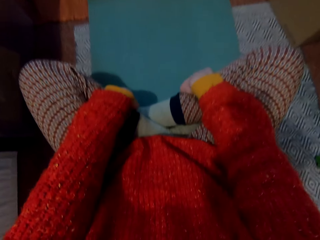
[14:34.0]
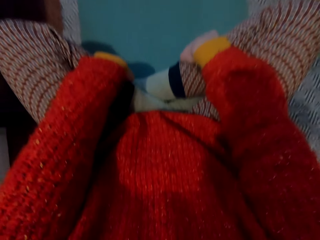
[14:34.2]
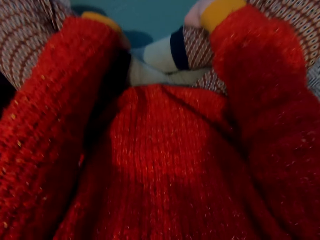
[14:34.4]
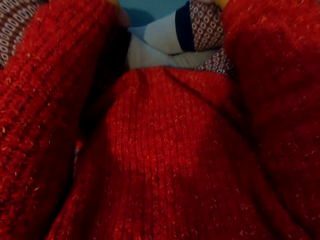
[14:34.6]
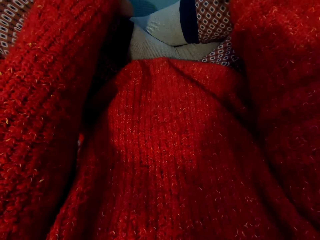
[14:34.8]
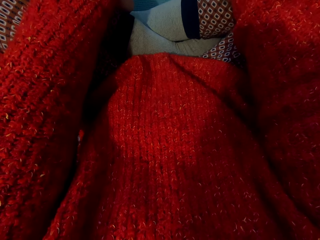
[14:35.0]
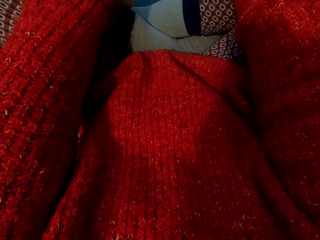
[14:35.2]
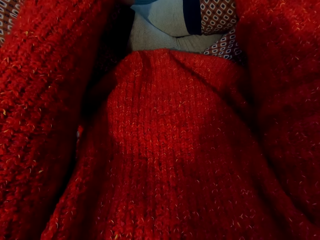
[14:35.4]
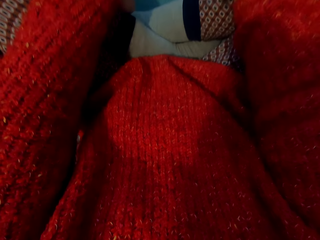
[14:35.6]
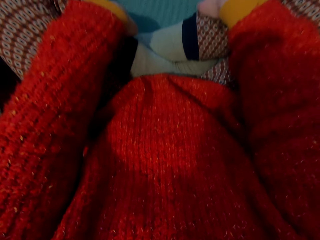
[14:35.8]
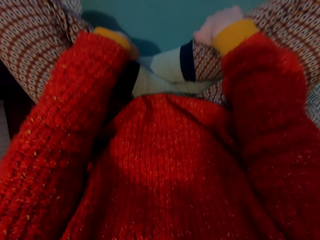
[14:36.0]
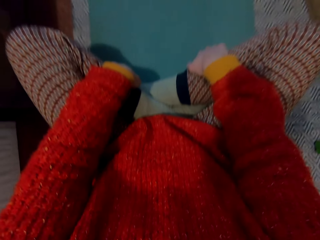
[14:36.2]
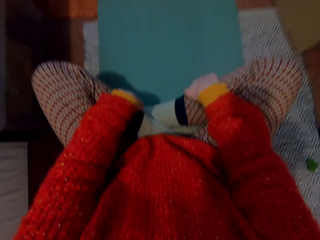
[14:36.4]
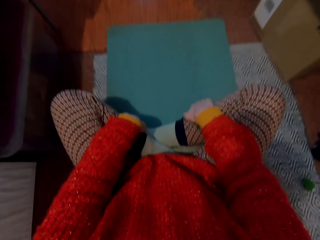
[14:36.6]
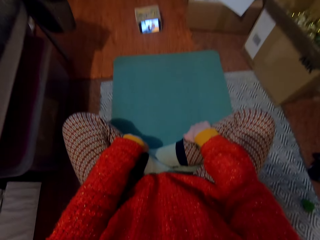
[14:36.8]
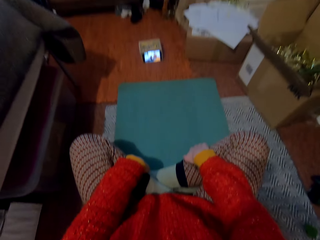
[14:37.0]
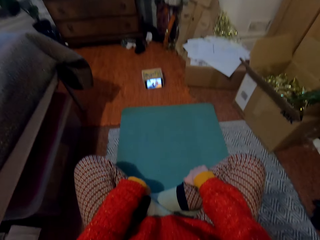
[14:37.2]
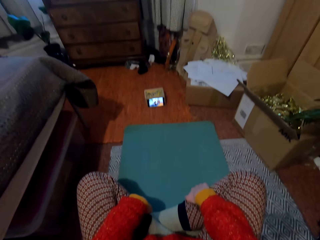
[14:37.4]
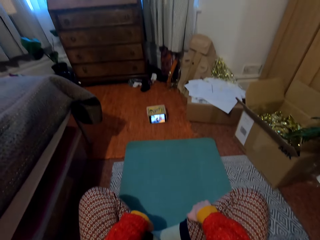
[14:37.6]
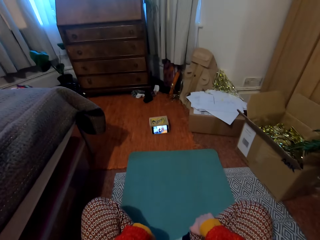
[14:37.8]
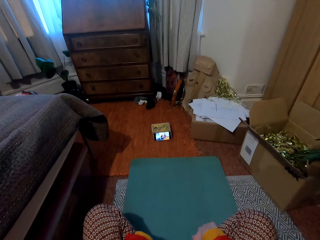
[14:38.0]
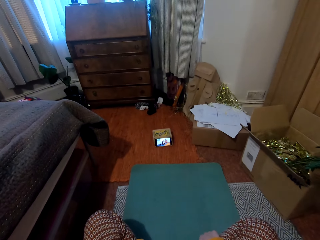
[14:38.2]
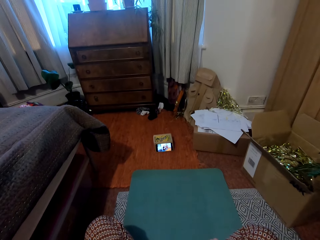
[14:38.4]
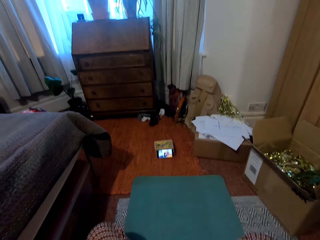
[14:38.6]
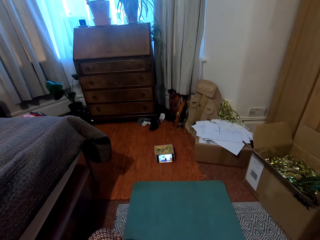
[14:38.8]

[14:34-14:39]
The camera wearer moves the hands.

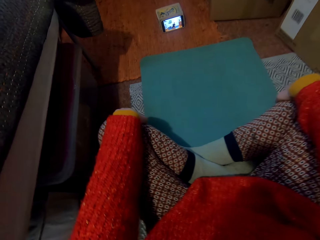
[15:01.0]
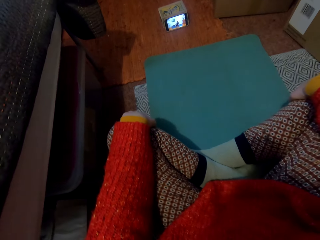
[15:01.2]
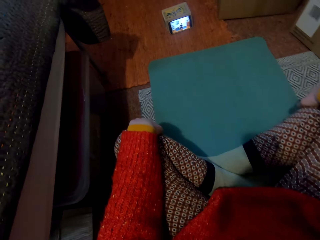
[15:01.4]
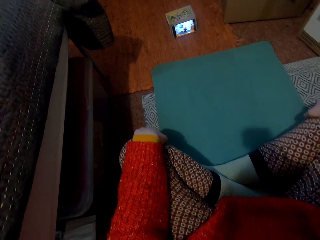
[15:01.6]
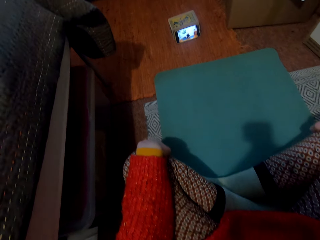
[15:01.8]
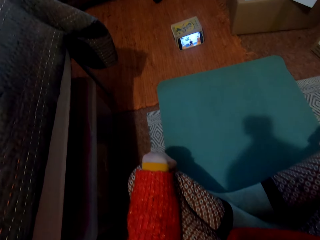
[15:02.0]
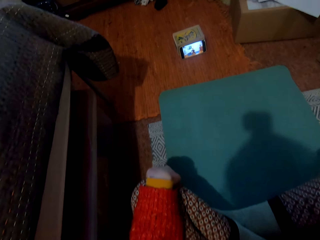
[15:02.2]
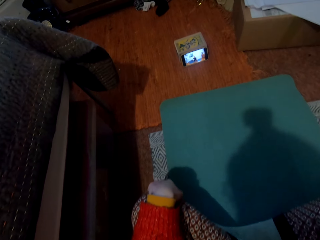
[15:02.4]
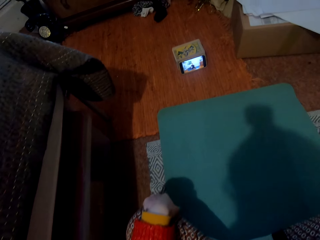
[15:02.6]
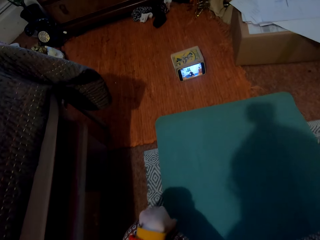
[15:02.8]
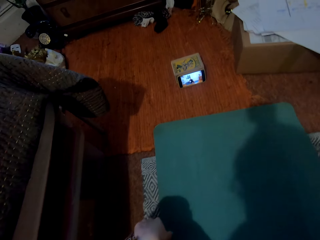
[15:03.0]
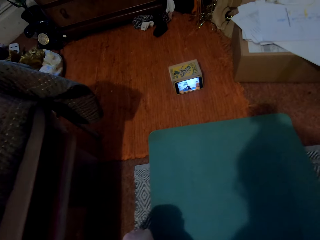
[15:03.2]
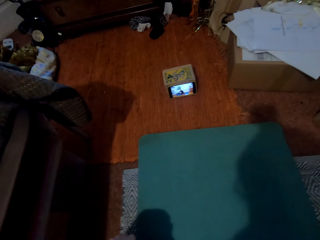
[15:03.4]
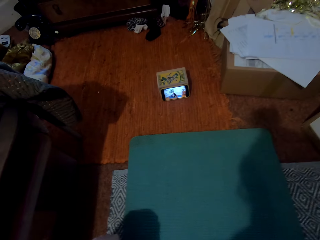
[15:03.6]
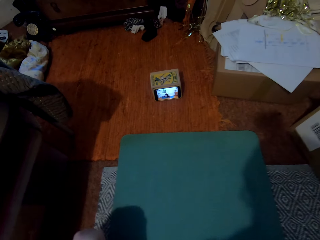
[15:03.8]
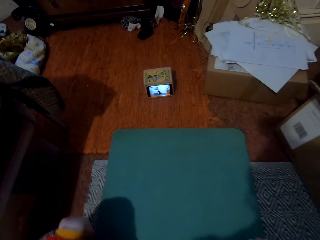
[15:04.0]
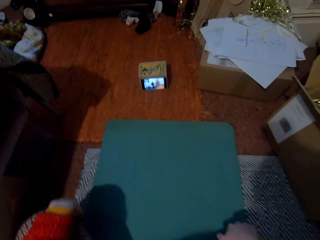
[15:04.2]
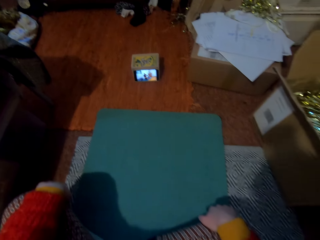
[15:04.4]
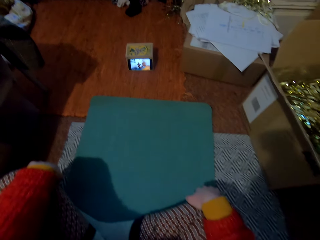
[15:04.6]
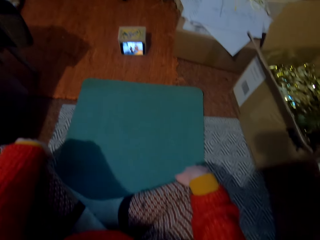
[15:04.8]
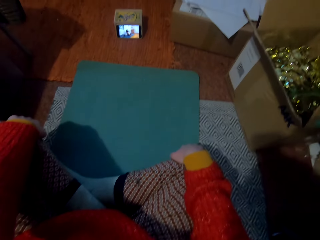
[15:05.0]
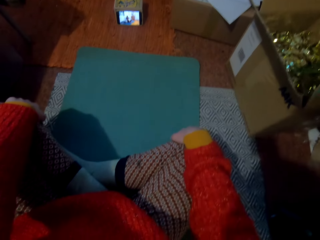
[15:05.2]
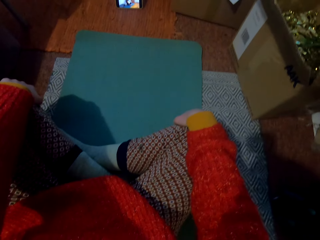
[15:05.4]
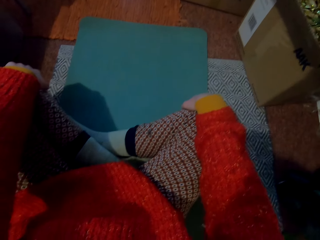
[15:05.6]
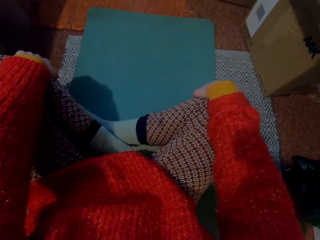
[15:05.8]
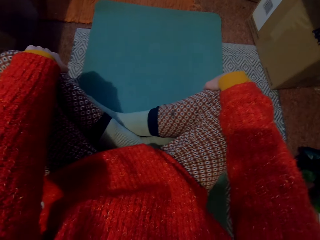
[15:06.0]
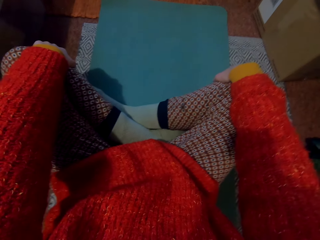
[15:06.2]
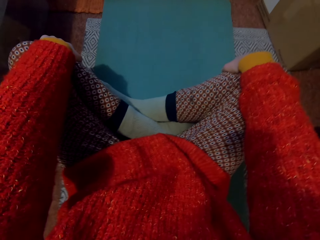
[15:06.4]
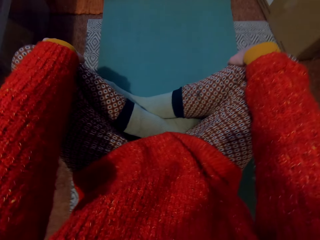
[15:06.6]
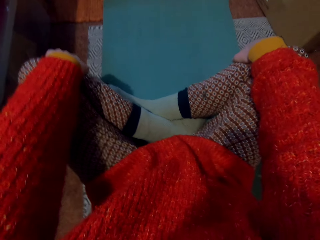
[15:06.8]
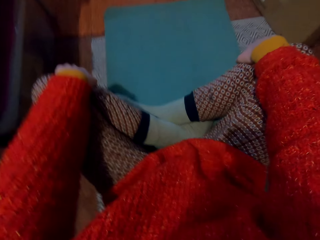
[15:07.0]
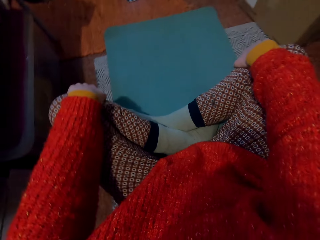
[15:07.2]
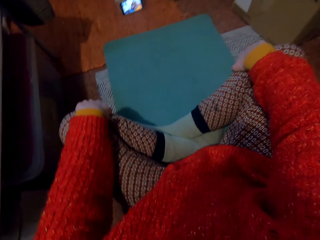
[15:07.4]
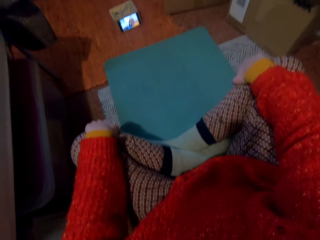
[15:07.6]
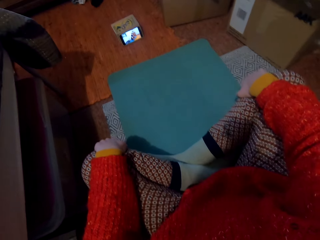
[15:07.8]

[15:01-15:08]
The camera wearer moves the upper body around.

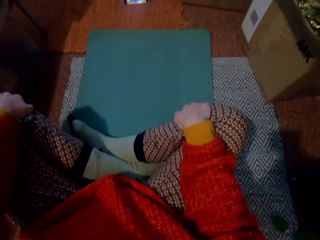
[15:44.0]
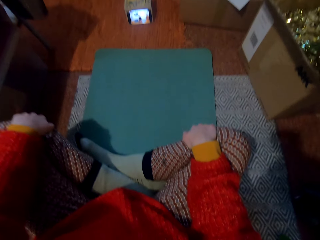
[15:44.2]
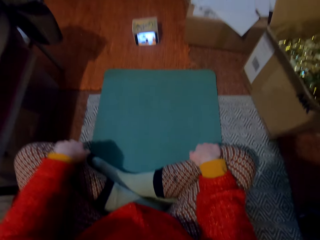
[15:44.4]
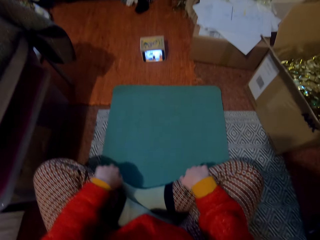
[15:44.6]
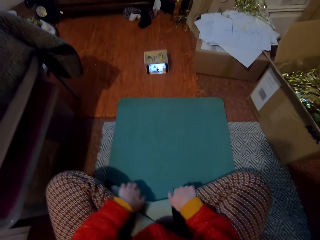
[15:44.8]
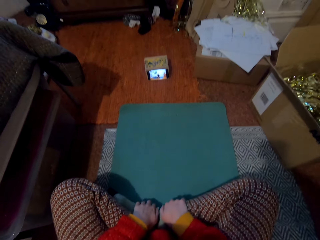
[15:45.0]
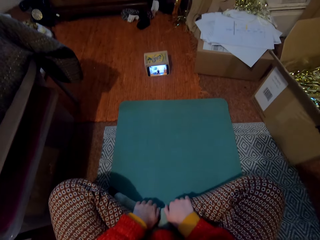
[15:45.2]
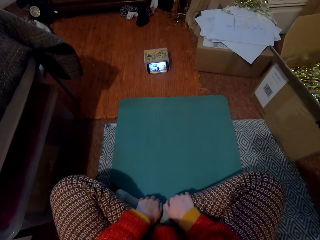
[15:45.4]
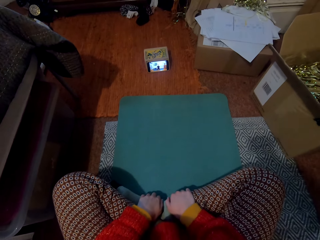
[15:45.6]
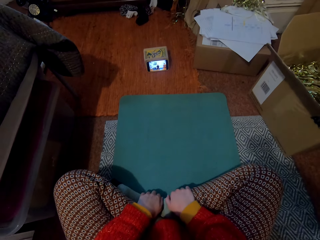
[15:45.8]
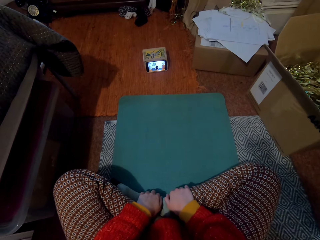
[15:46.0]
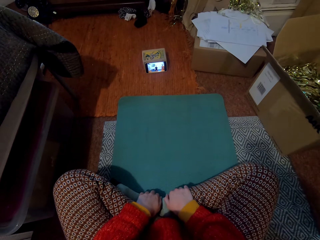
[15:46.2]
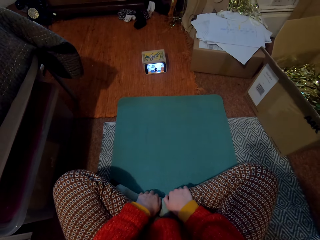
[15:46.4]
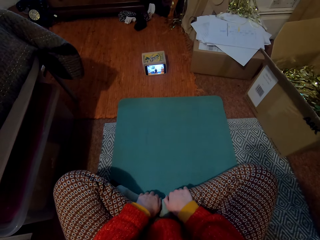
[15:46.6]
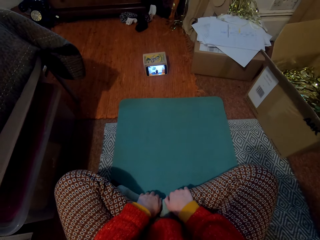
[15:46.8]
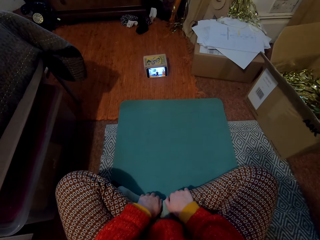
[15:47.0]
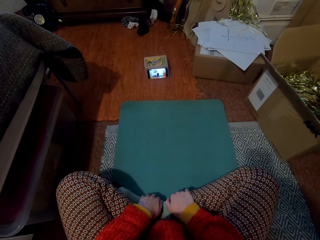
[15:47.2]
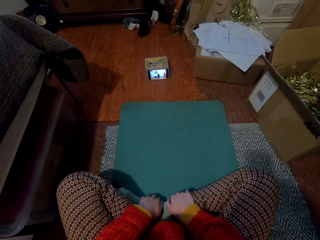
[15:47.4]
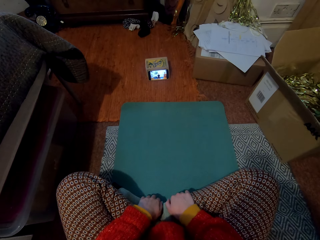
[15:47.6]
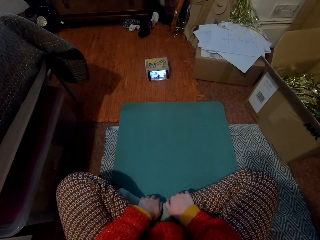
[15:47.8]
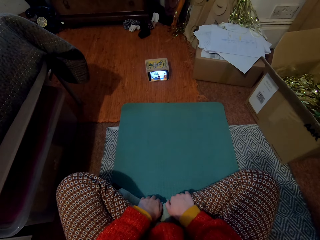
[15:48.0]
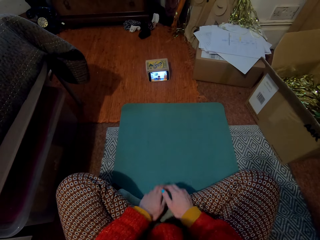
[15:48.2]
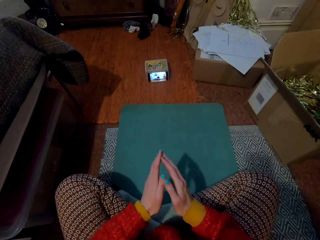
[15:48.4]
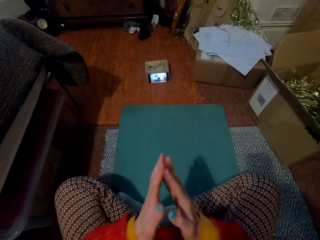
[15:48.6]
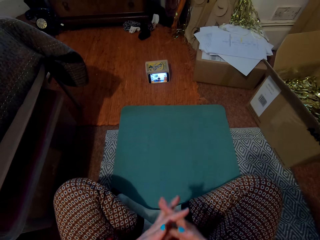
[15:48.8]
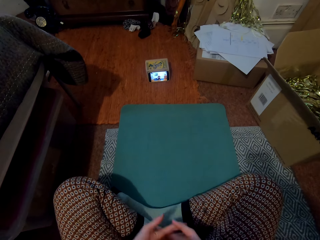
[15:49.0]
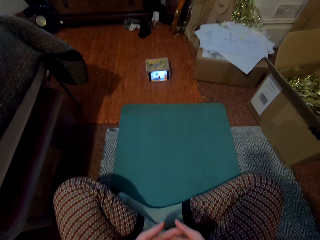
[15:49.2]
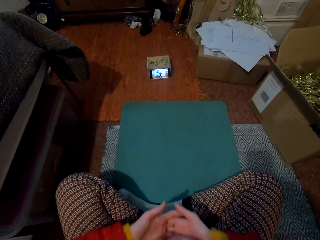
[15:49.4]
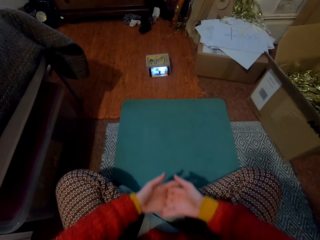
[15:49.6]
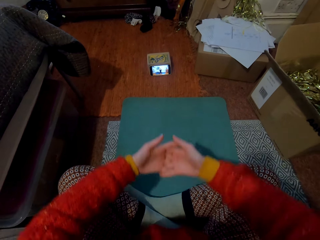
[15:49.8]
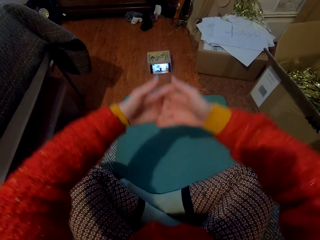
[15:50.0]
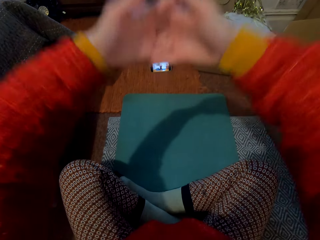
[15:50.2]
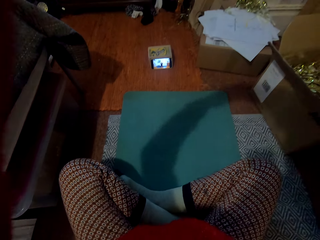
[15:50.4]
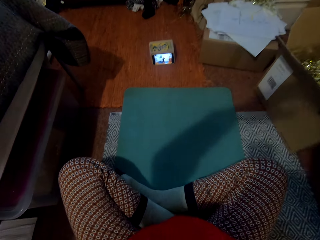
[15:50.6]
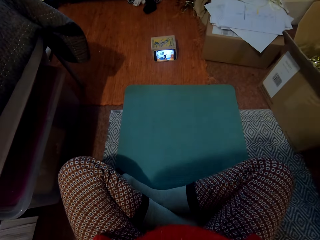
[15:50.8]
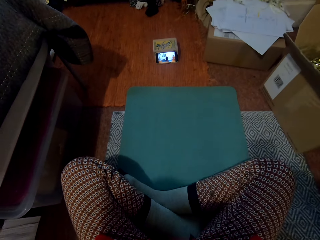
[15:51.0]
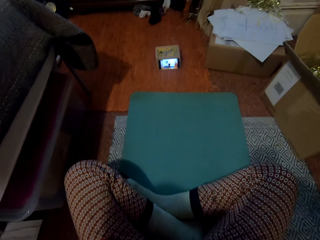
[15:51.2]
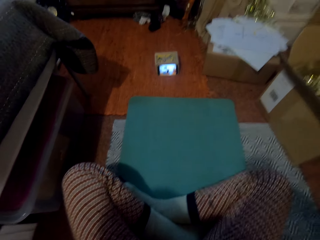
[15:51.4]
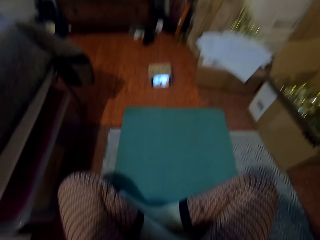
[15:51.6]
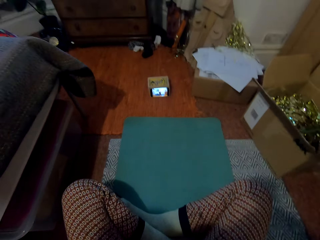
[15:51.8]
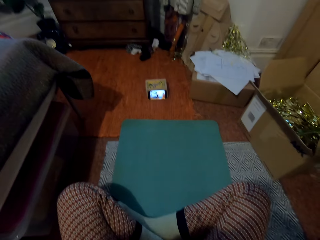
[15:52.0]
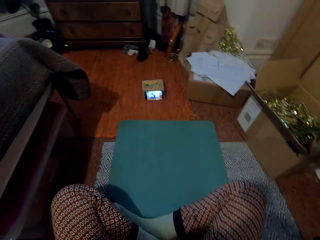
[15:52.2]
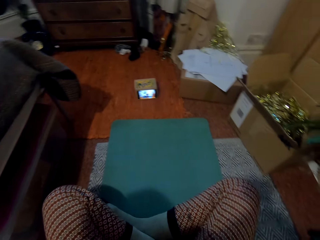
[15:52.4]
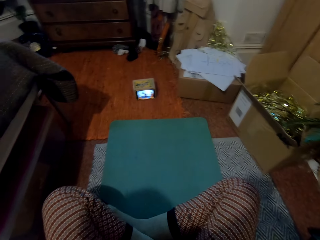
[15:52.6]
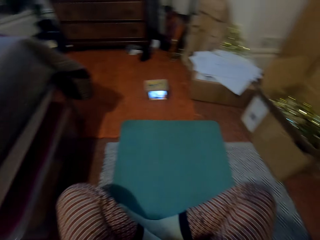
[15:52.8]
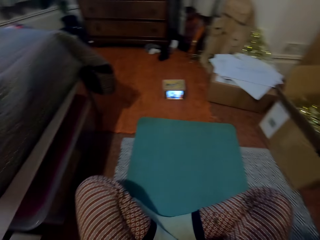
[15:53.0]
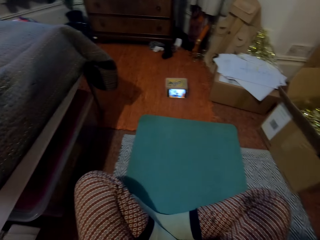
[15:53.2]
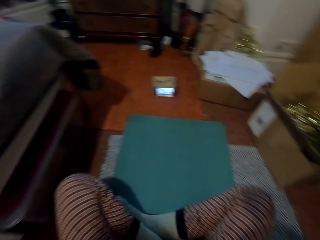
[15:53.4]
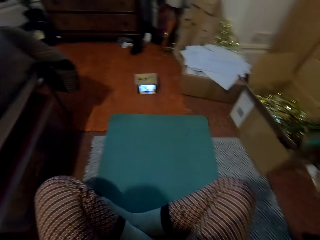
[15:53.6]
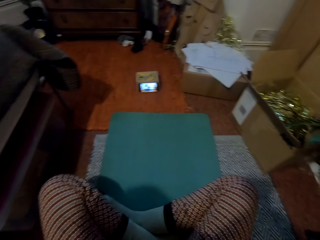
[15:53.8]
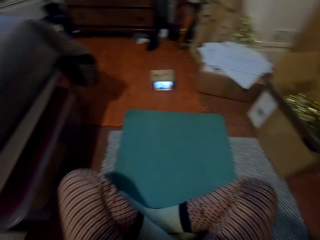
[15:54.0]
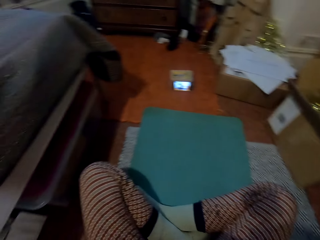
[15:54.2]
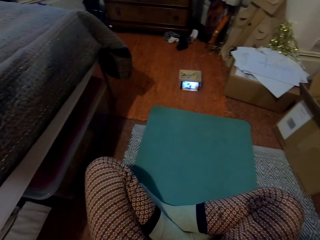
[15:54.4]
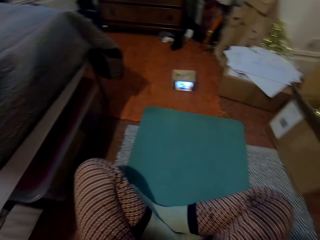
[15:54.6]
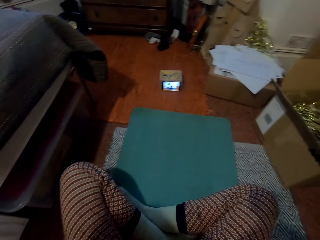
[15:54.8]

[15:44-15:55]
The camera wearer moves the hand to the center of the leg. They put the hands together. They raise the hands up.
